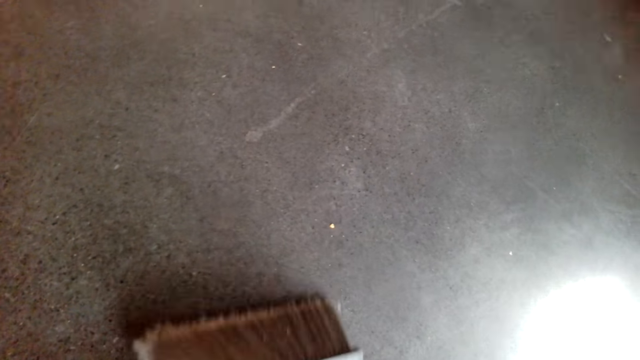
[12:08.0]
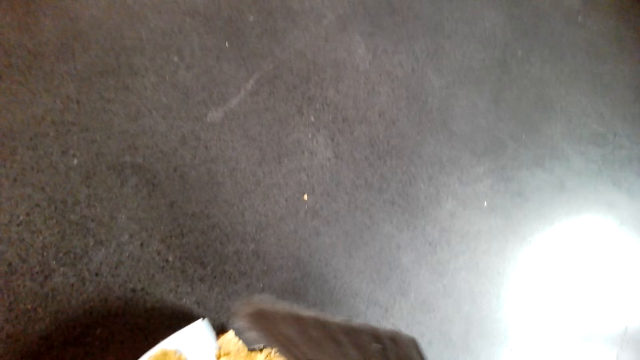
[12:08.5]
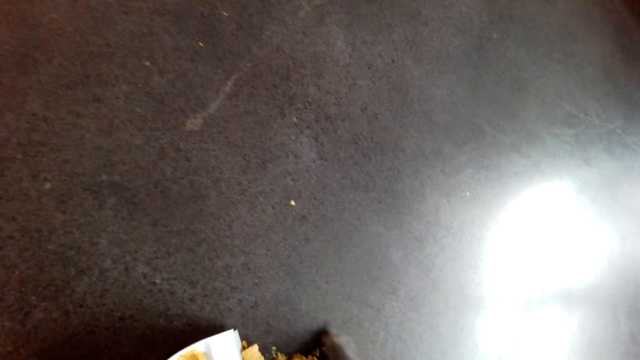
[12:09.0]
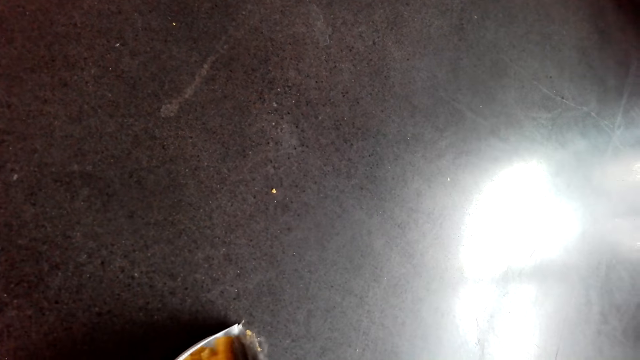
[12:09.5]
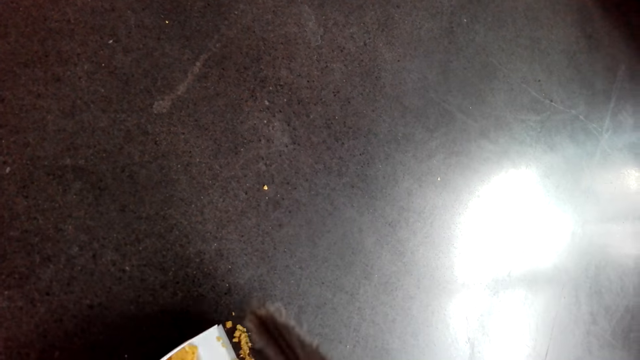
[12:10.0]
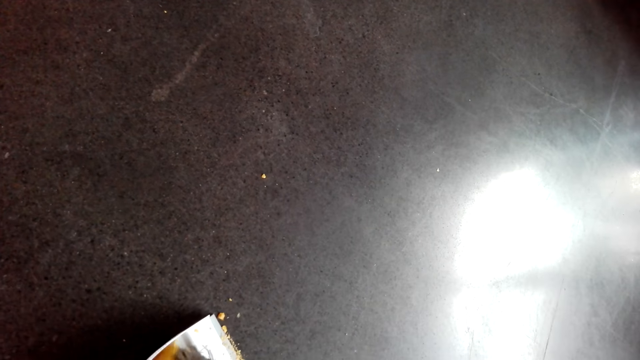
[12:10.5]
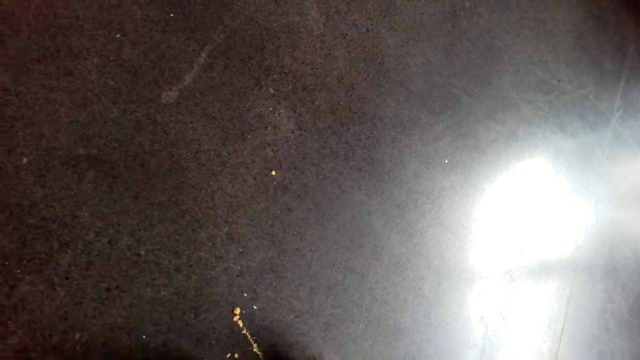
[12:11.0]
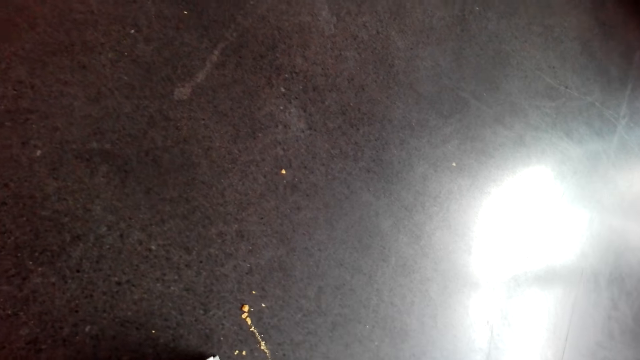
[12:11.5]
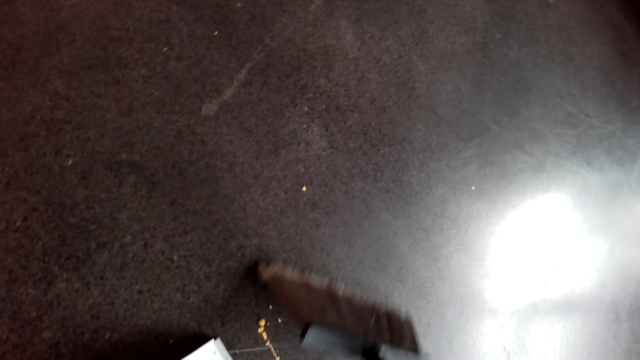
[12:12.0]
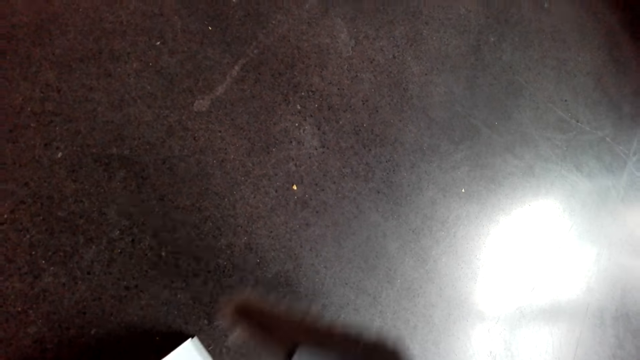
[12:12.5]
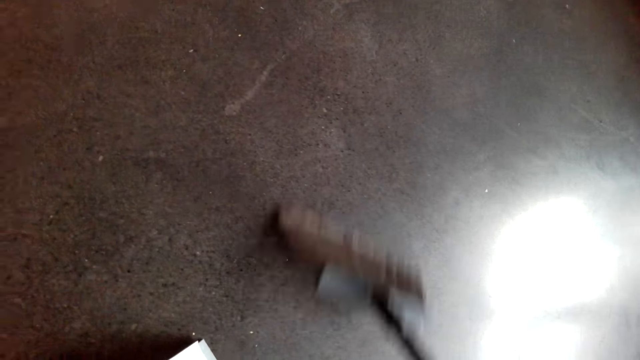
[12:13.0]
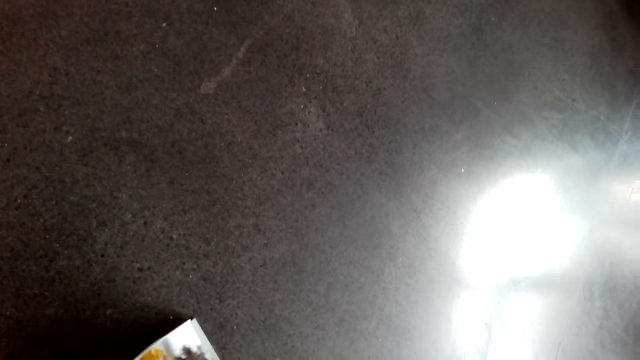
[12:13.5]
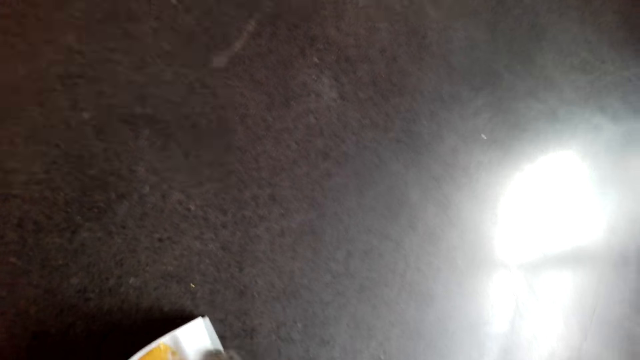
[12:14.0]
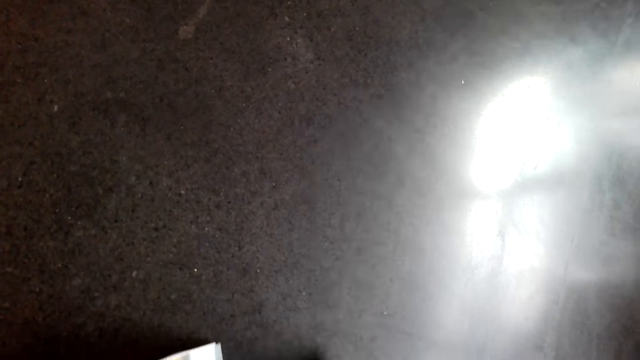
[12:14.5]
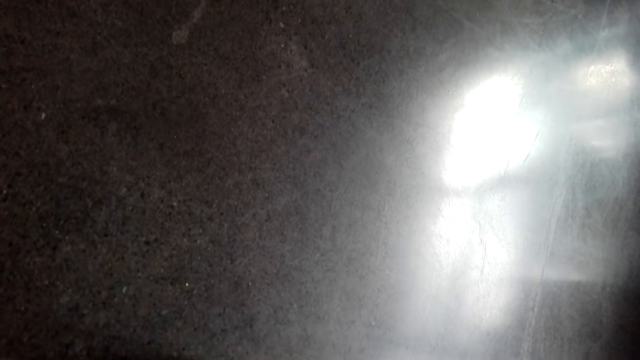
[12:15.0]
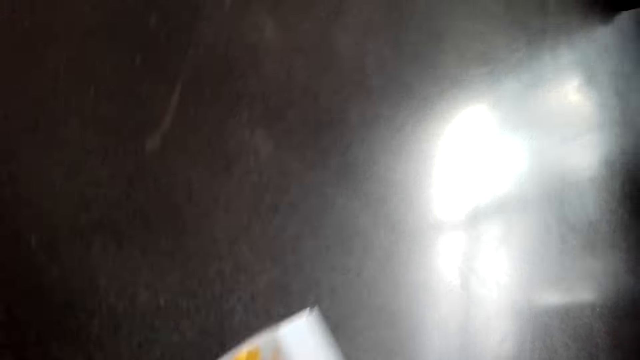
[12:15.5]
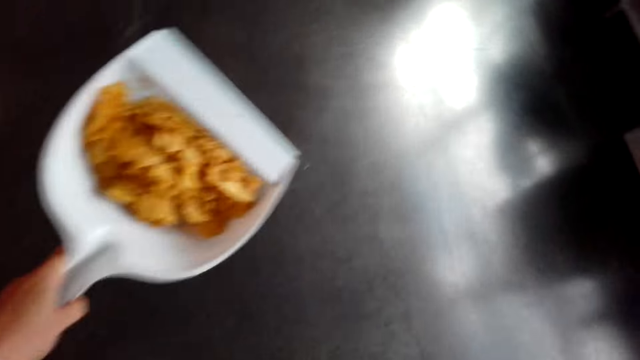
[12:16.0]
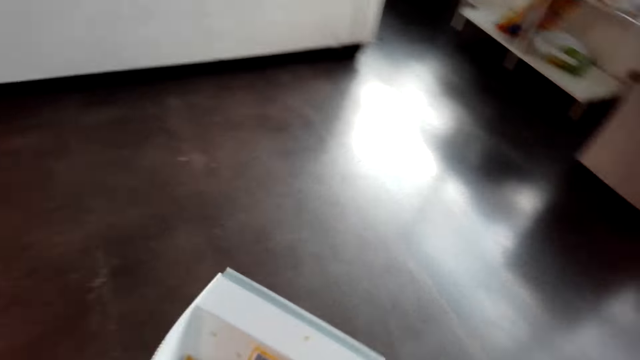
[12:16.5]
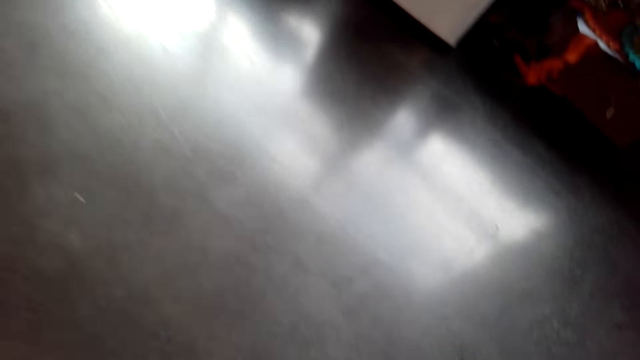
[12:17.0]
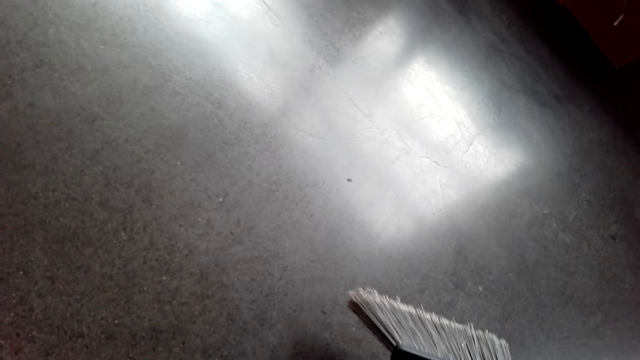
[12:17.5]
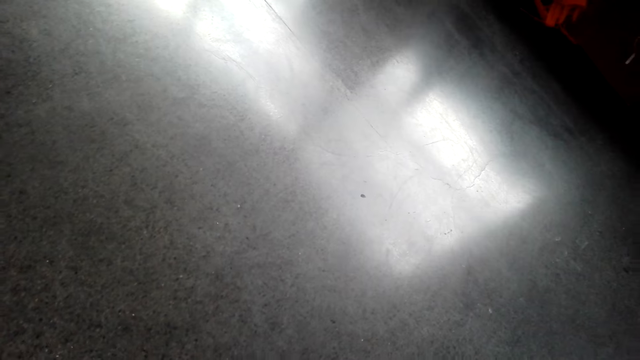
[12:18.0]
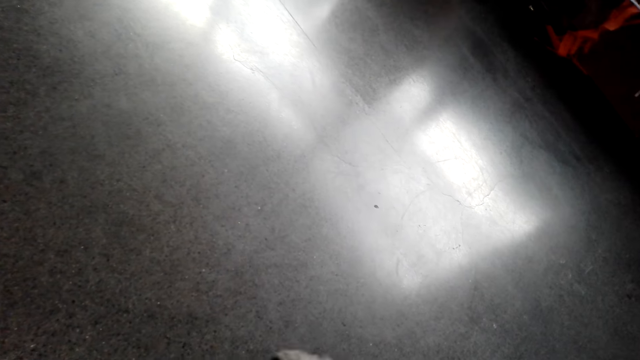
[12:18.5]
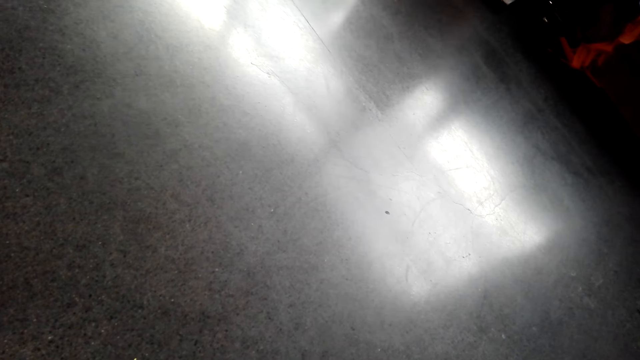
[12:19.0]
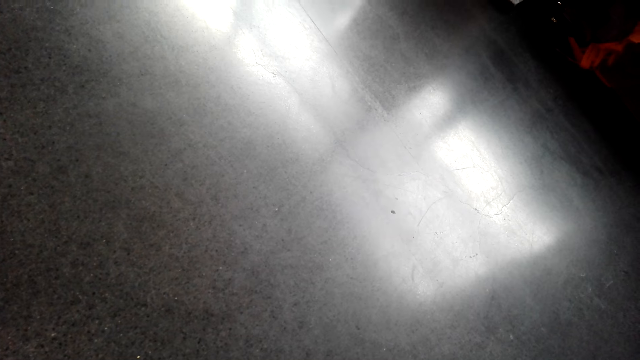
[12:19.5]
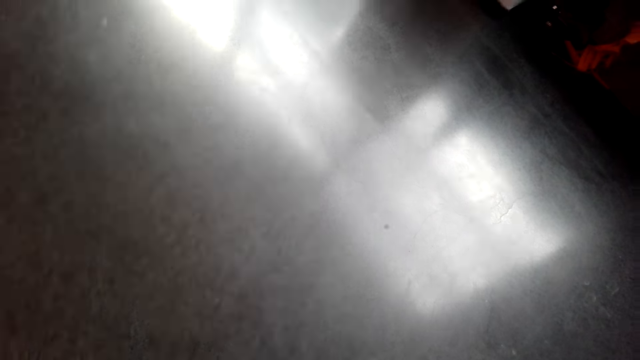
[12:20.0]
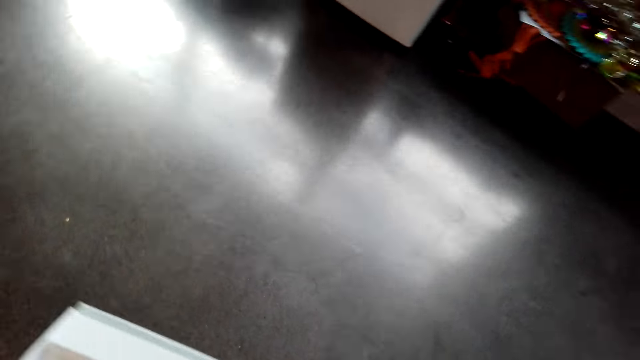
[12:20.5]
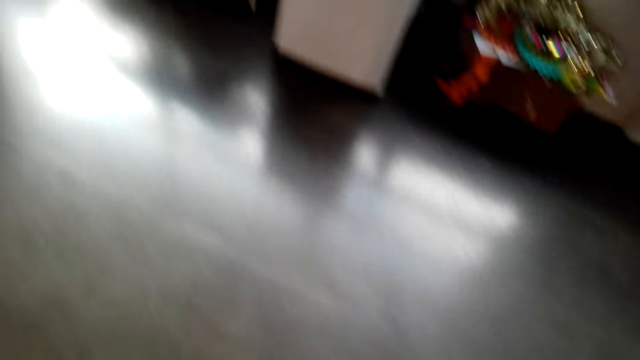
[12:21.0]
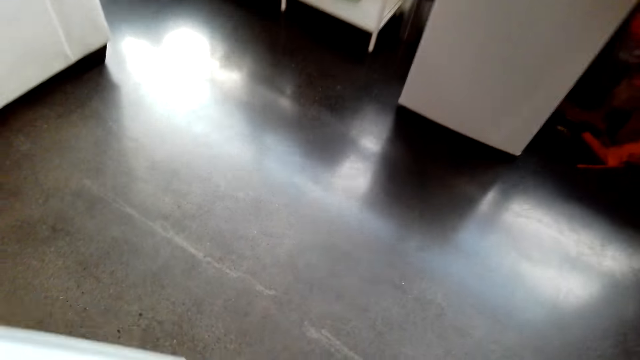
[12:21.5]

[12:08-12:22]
The camera wearer carries the dirt. They walk in the room. They sweep the floor.

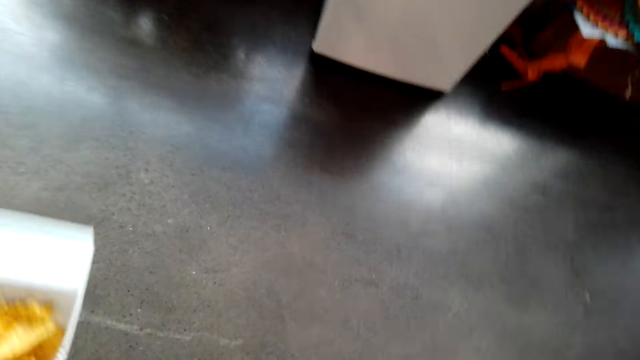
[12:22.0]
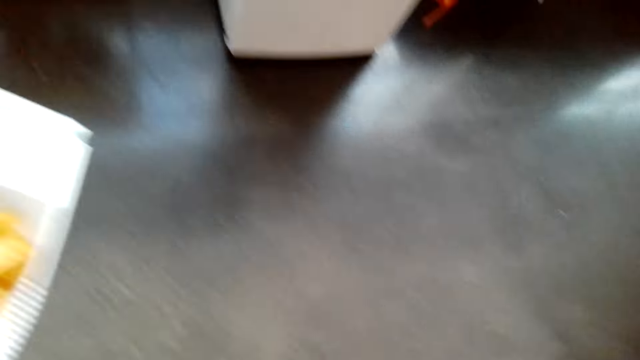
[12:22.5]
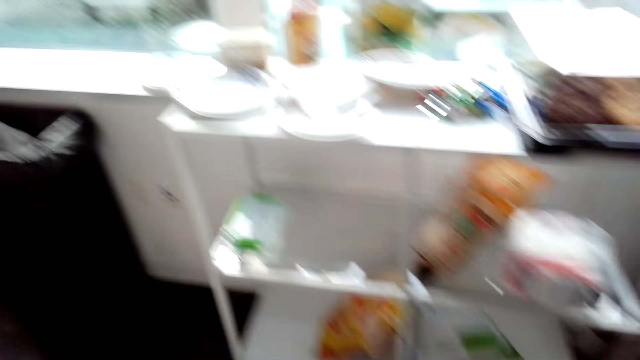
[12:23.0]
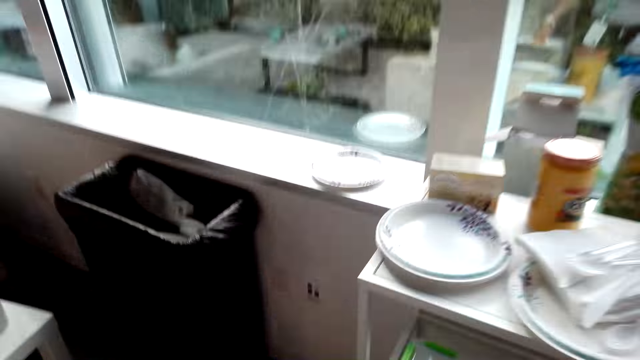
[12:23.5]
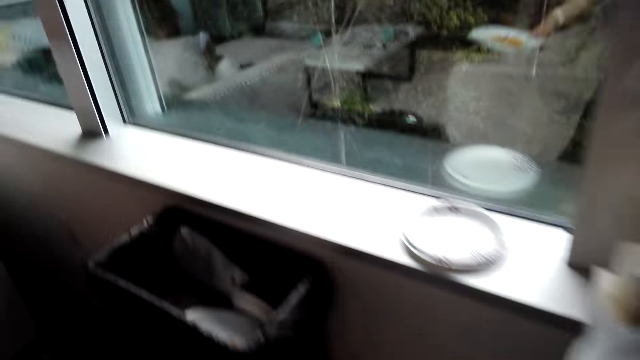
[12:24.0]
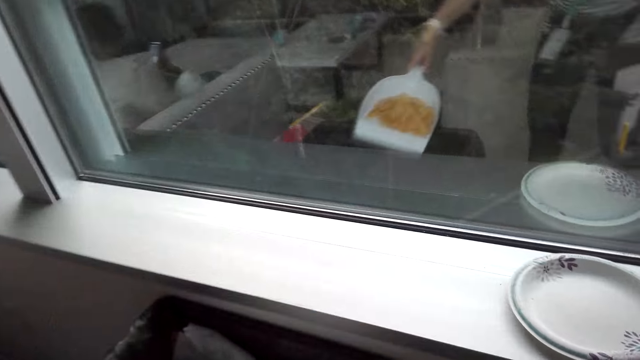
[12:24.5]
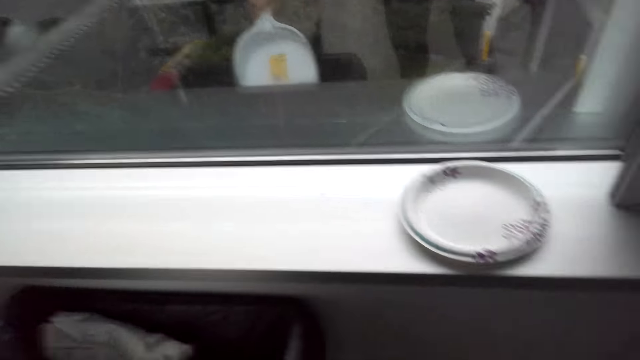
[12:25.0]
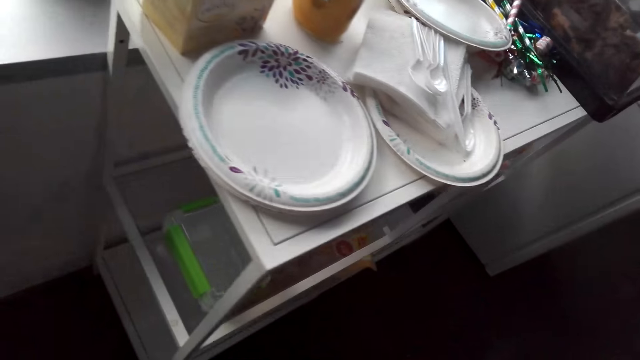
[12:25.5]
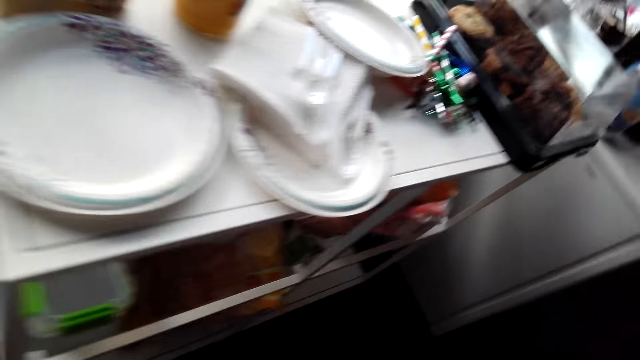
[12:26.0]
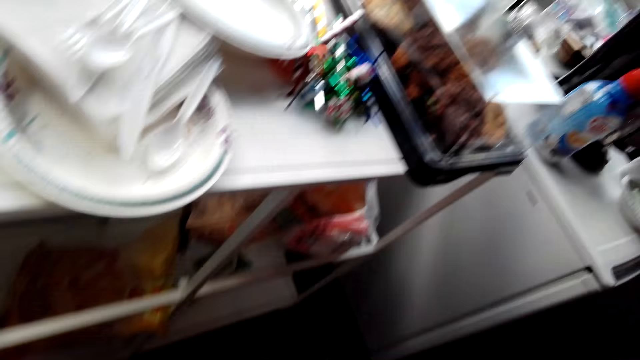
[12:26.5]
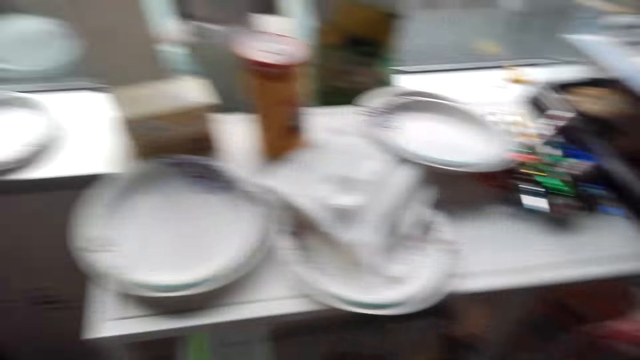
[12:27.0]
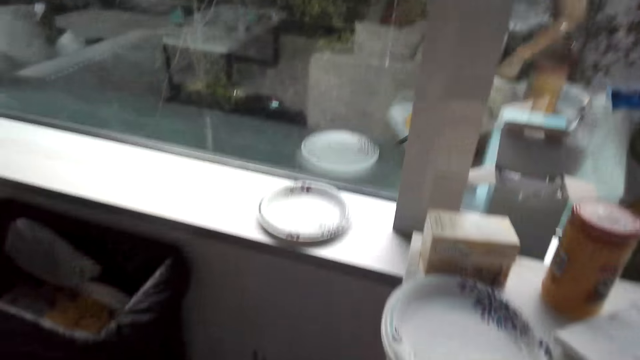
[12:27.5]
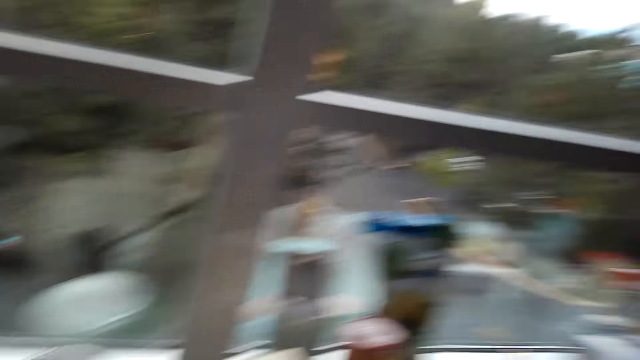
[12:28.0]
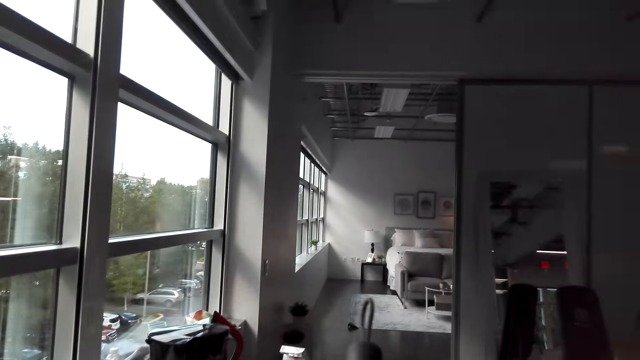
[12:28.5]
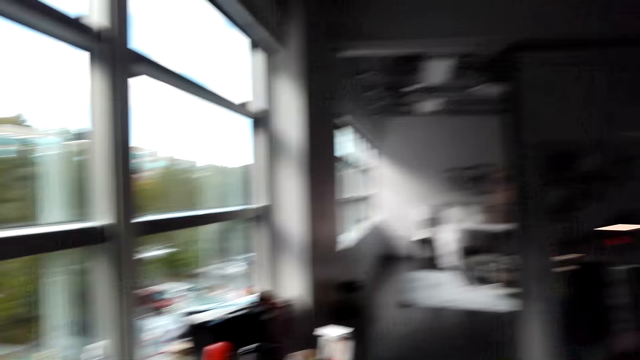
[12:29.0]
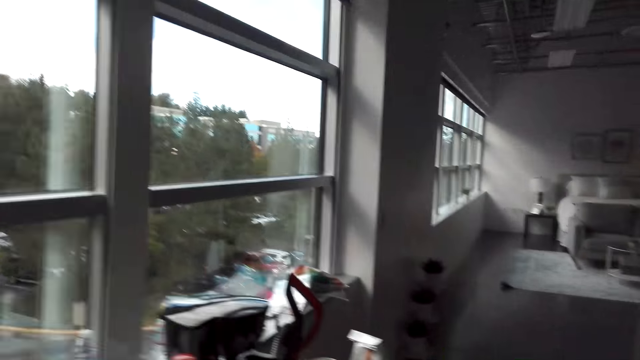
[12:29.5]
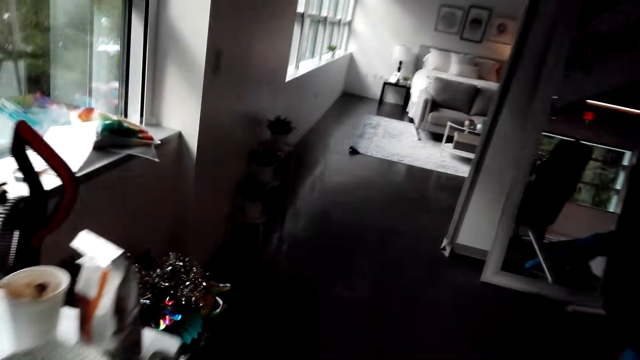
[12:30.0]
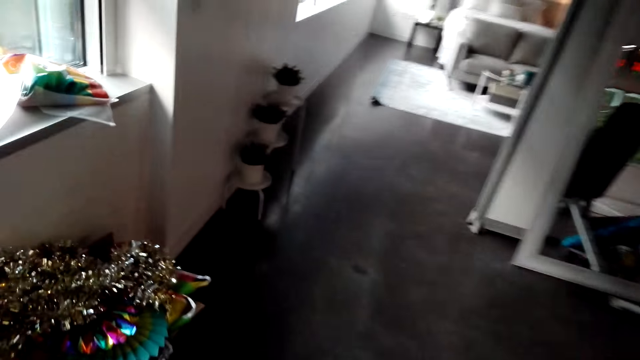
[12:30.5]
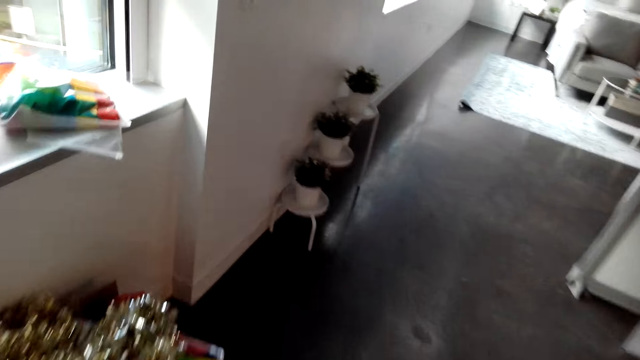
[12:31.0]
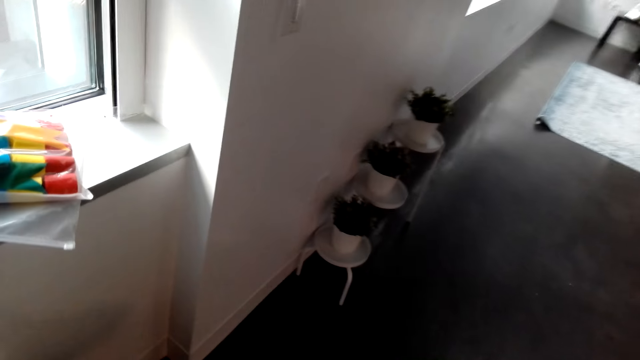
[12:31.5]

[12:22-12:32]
The camera wearer litters the dirt. They pour the dirt in the dustbin. They walk in the room.
